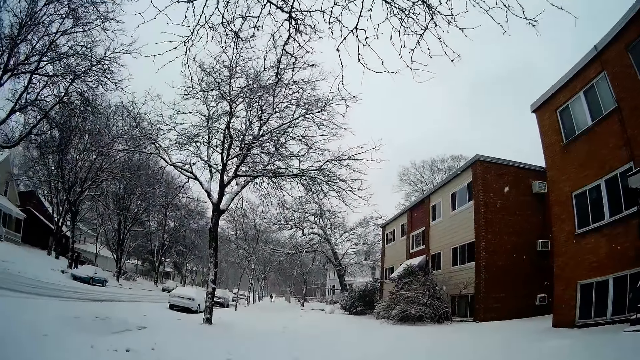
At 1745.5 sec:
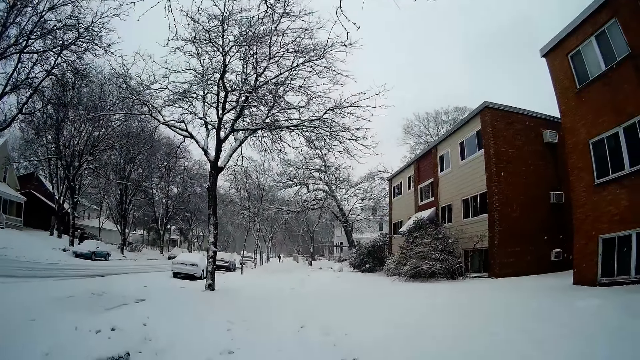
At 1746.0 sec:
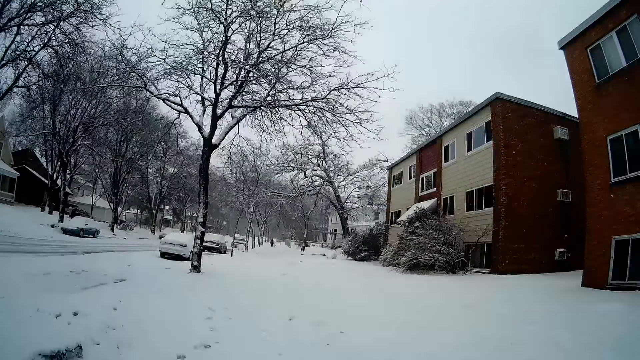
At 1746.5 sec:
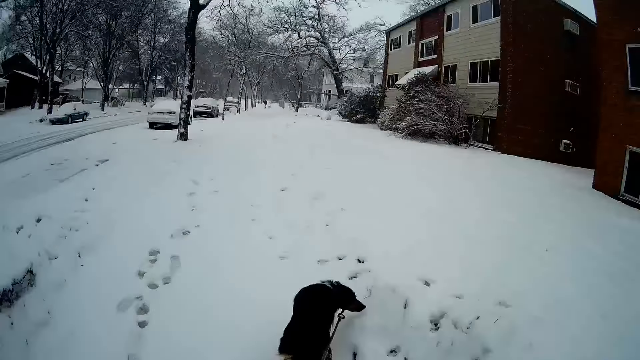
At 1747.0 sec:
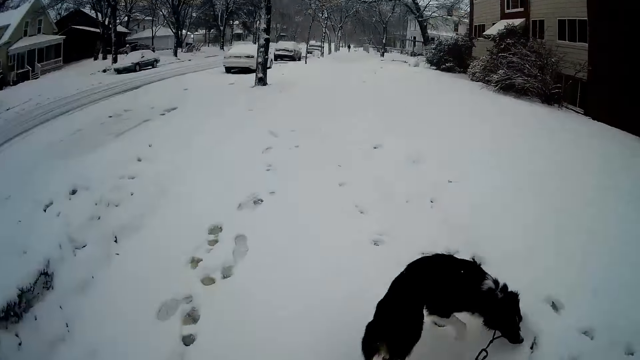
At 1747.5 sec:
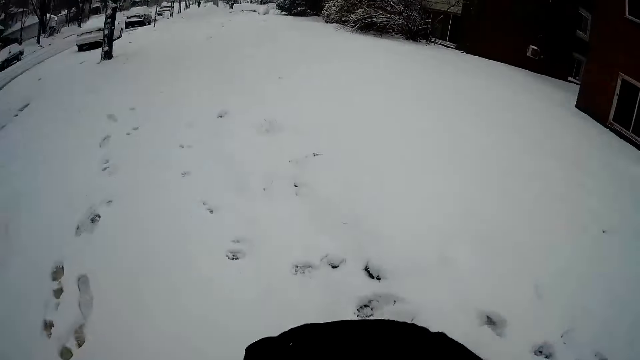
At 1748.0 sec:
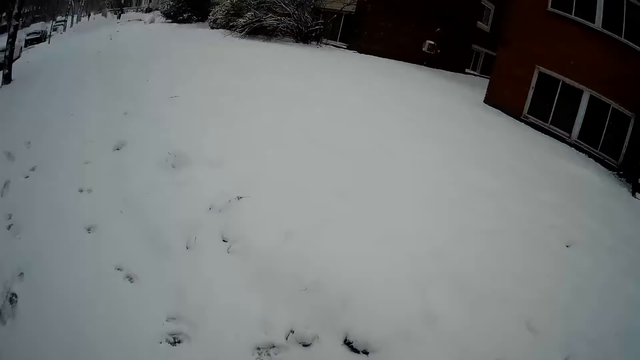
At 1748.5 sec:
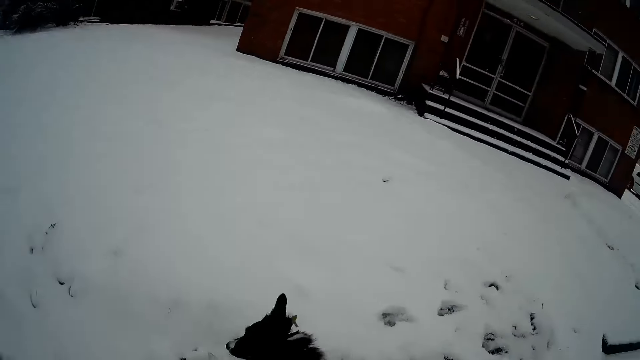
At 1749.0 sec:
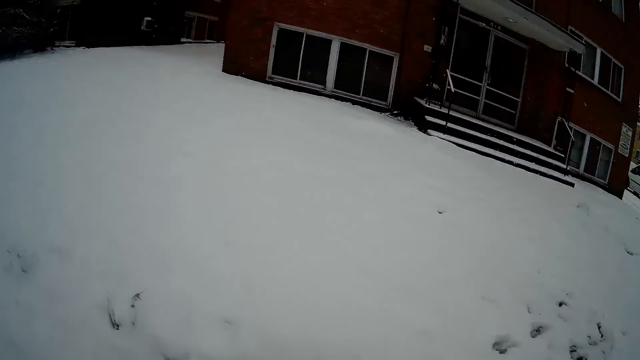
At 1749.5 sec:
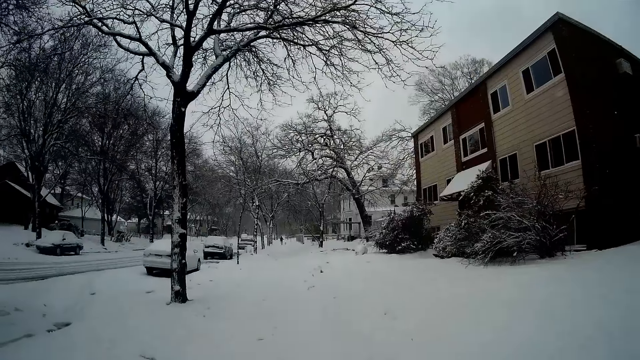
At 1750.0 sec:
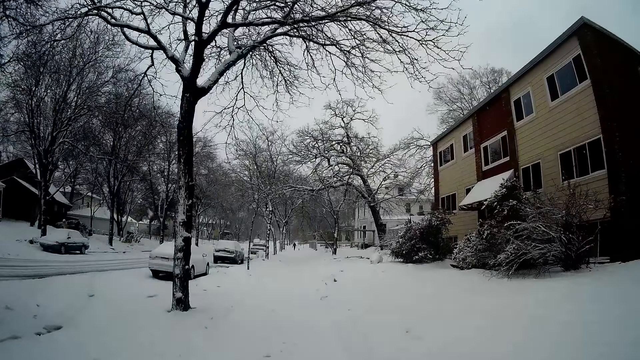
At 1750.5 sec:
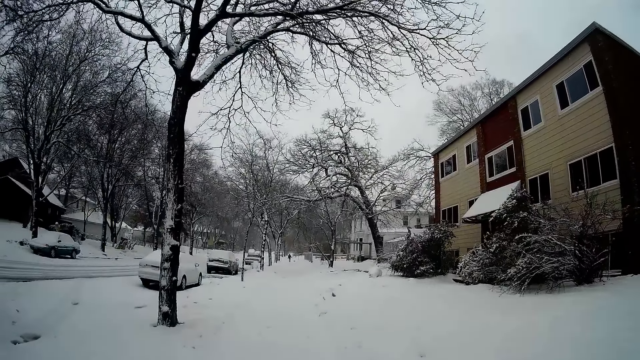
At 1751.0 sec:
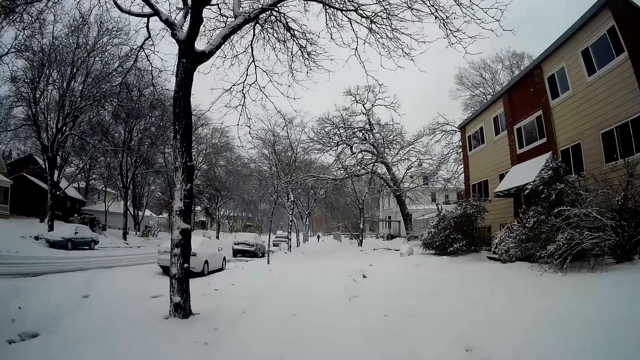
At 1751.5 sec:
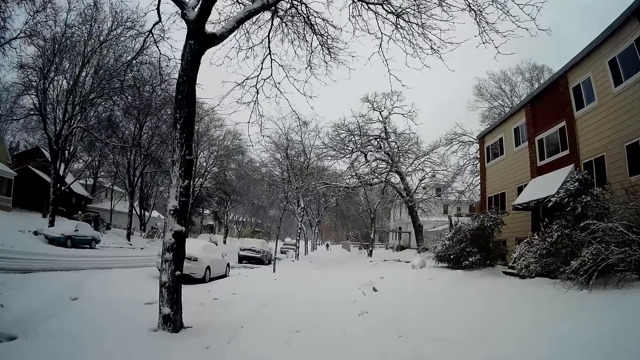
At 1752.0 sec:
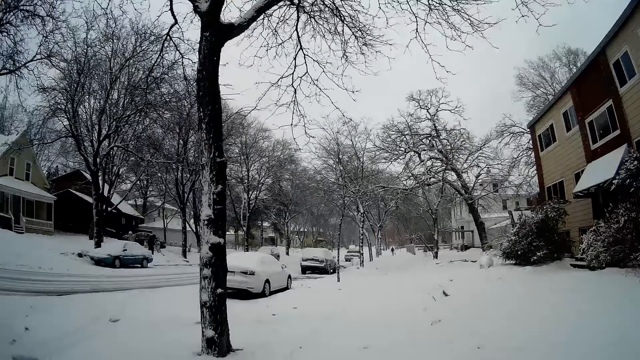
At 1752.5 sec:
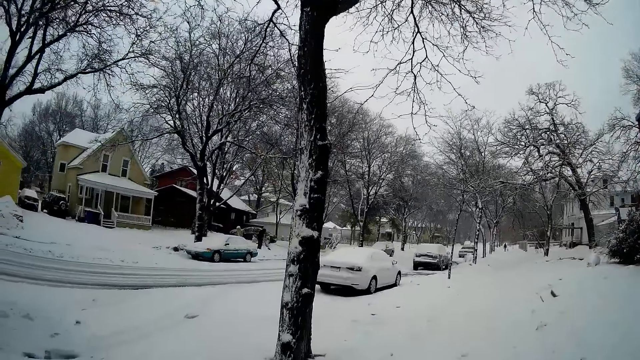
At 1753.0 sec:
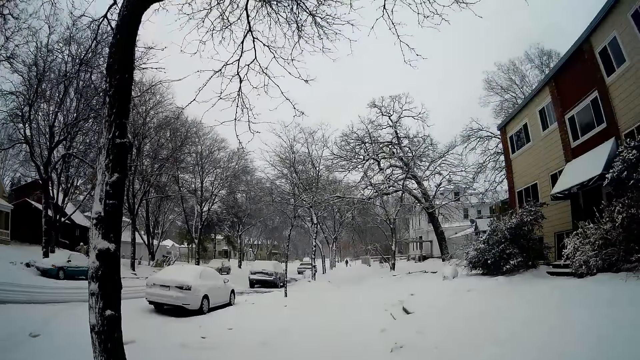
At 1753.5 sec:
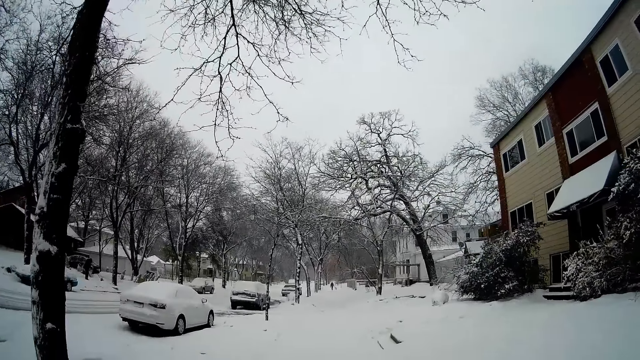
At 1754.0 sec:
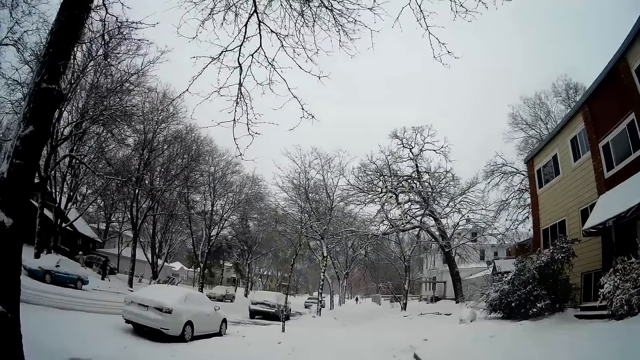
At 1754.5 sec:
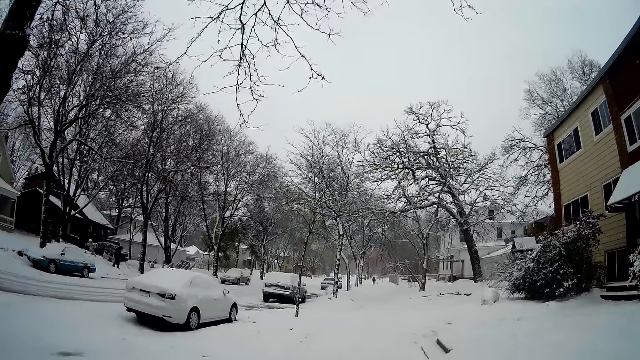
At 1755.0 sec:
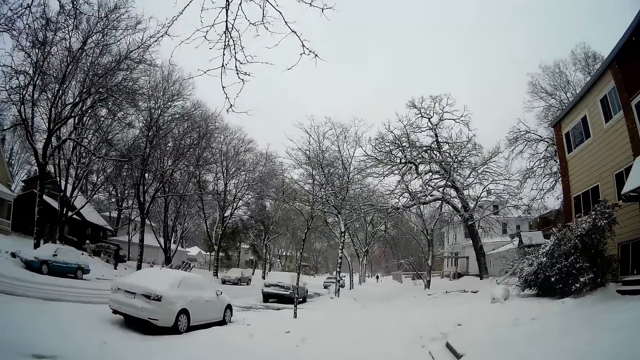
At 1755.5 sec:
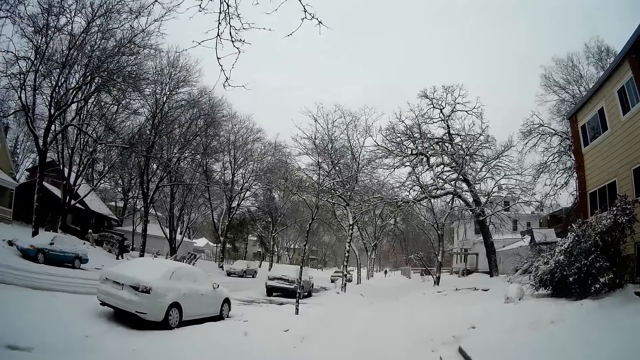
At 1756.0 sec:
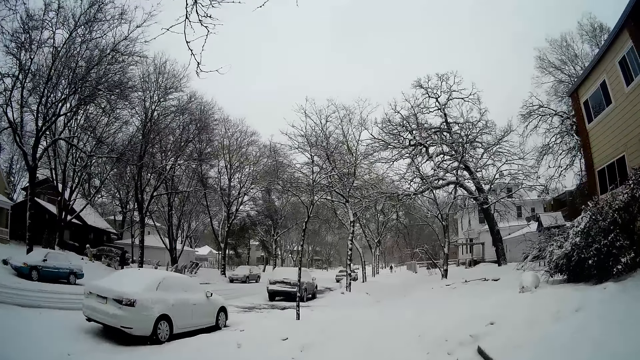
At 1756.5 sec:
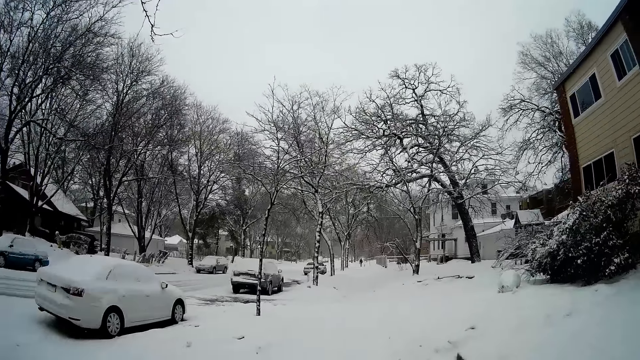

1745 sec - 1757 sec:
The dog turns back. The camera wearer looks down. The dog turns back again.

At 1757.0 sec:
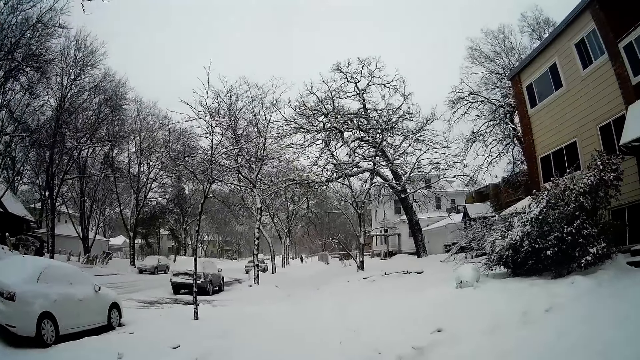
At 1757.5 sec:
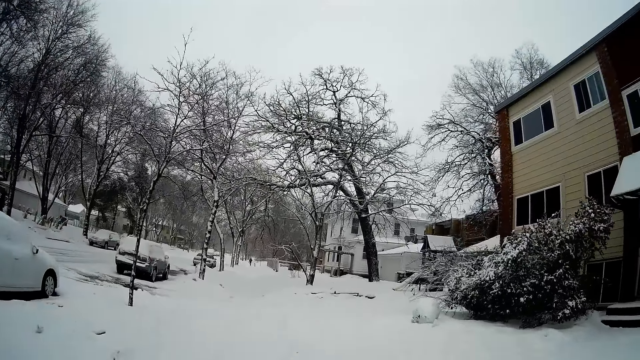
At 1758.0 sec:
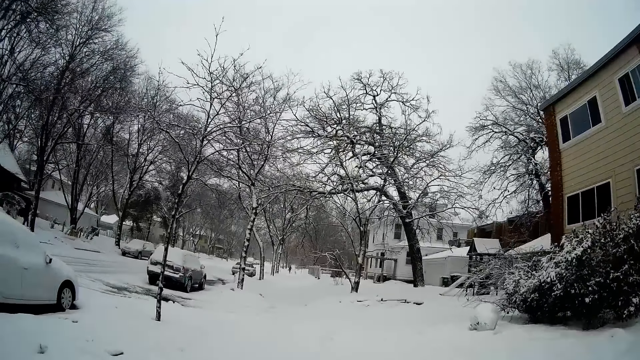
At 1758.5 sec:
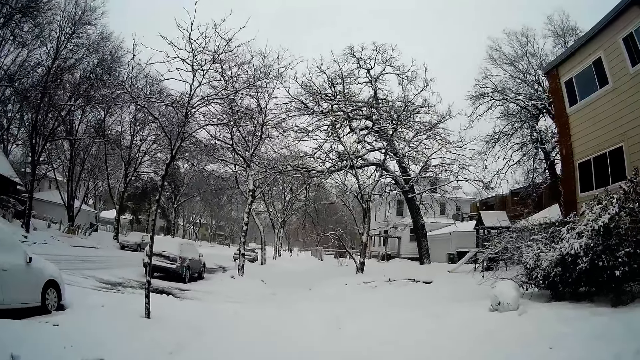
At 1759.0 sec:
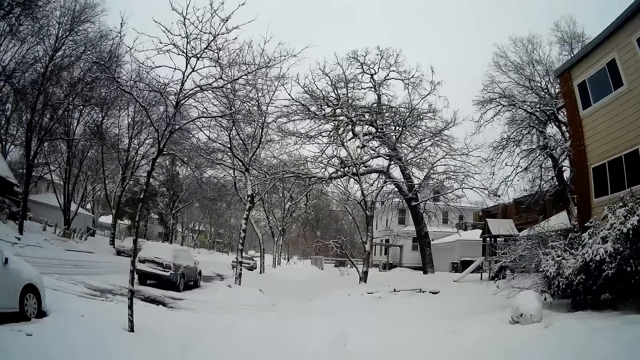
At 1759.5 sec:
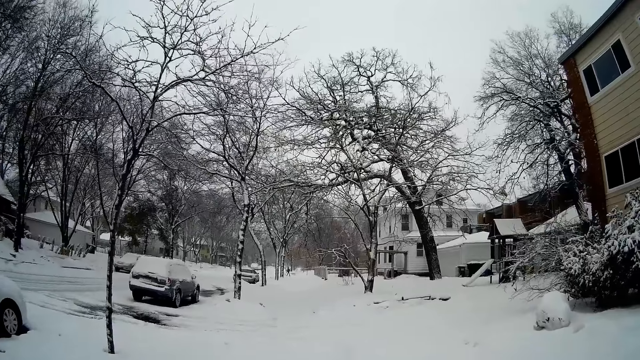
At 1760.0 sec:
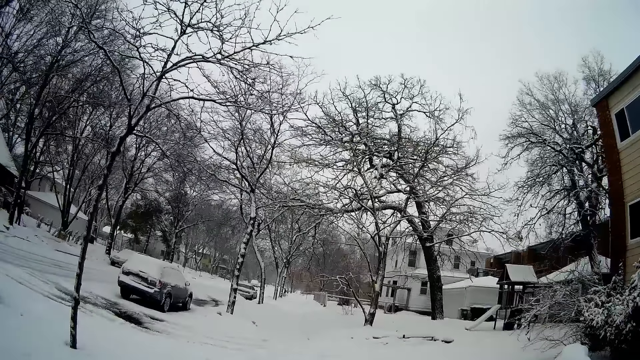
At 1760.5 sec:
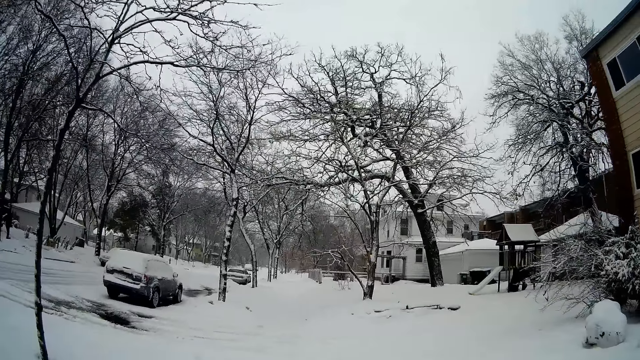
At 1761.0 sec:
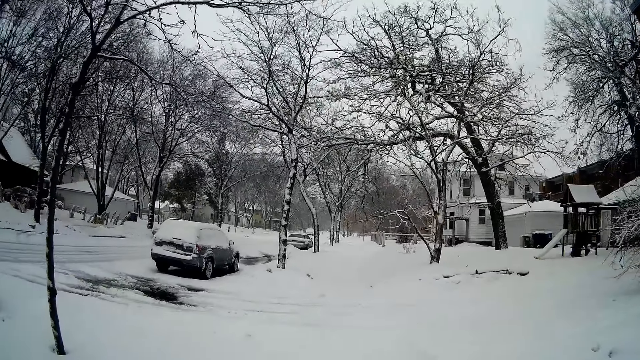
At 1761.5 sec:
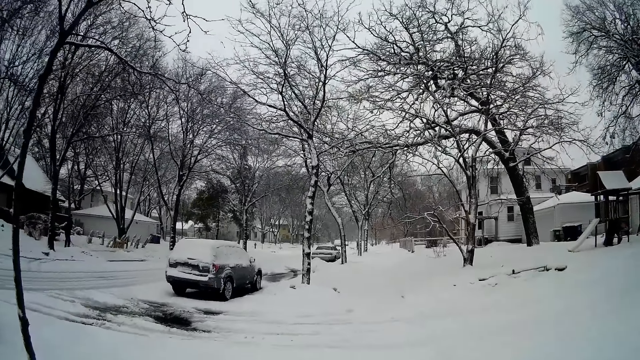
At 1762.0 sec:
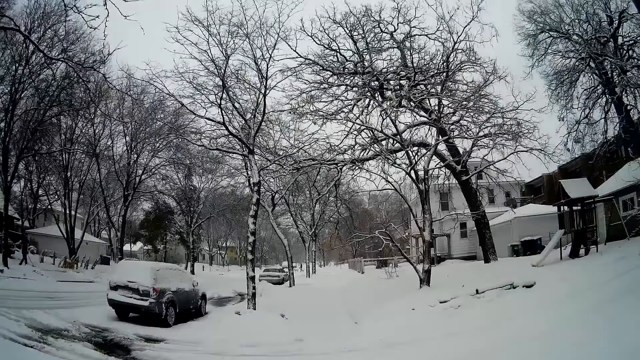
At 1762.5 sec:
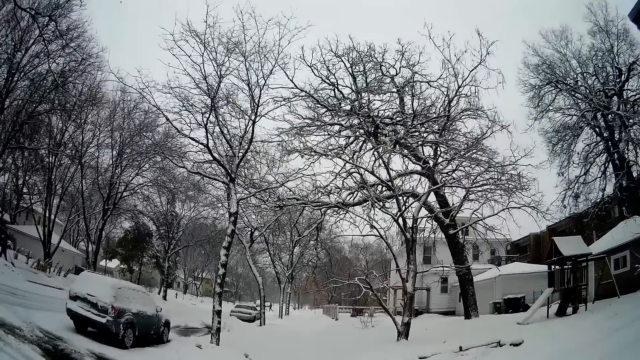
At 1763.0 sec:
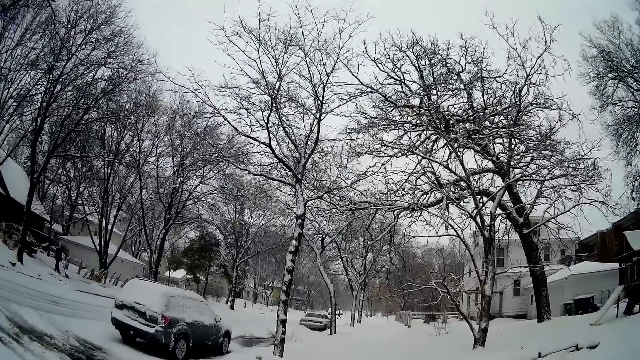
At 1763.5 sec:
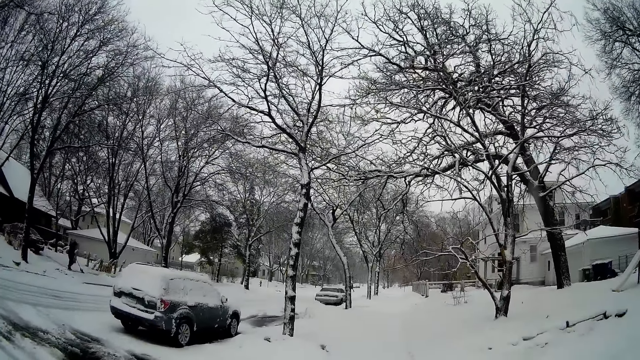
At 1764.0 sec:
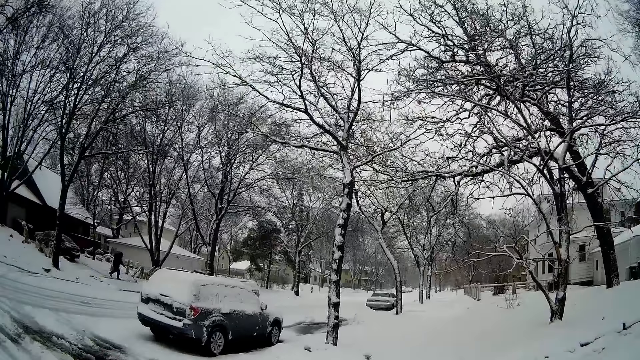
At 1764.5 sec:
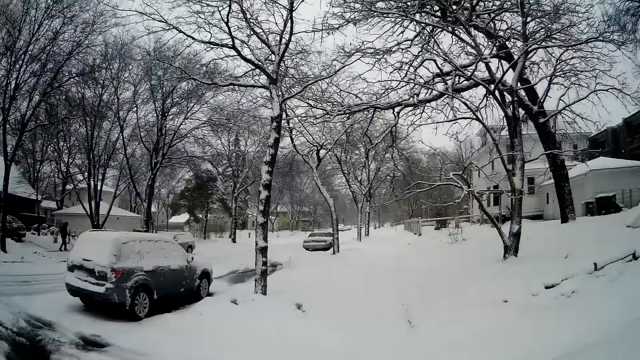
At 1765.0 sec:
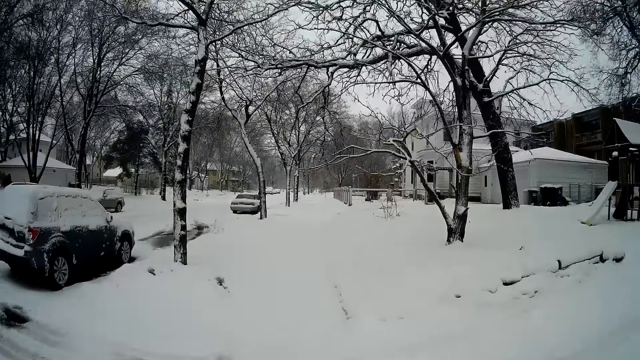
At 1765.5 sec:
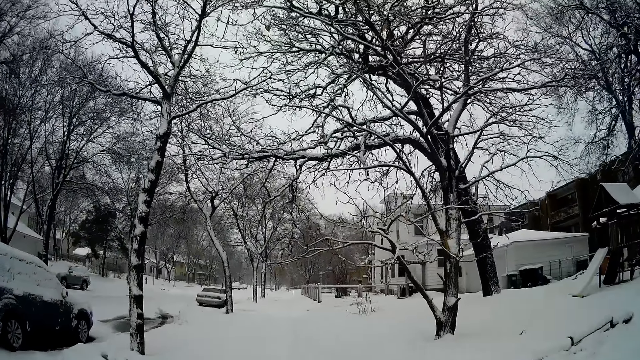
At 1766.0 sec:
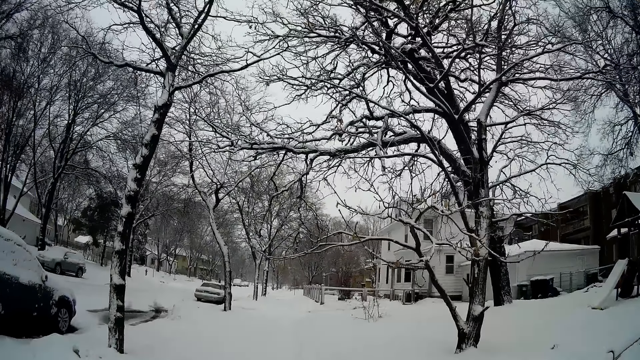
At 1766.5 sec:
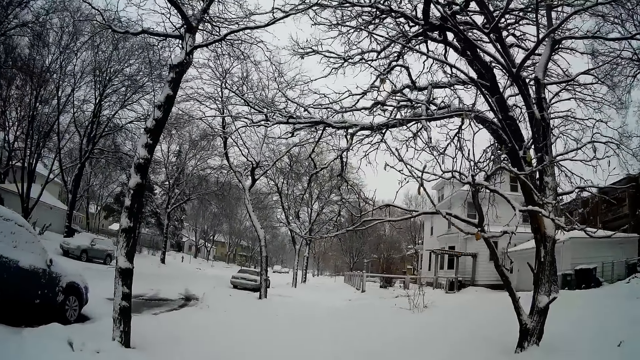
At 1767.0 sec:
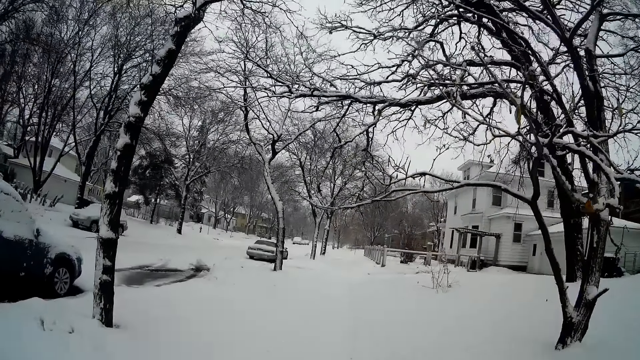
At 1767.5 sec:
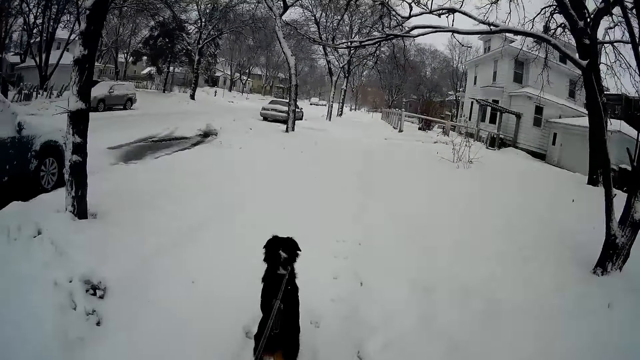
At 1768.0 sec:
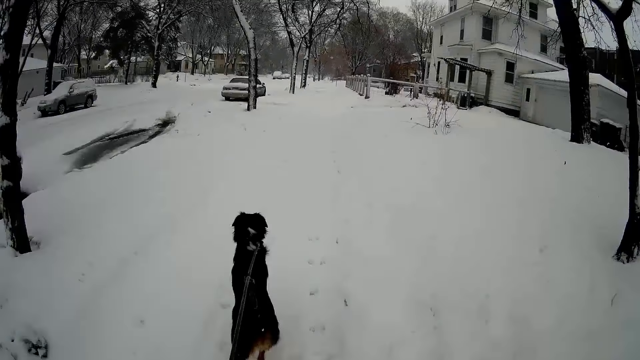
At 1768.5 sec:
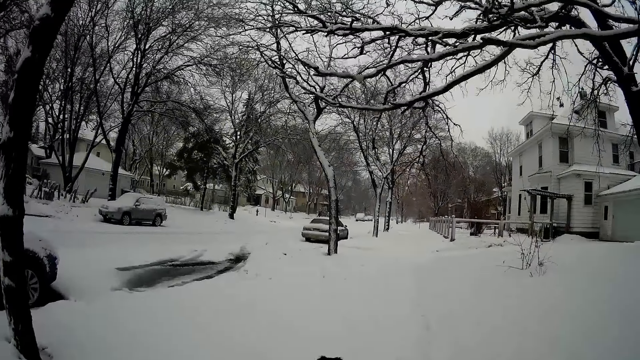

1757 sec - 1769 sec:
The dog walks in the snow.
